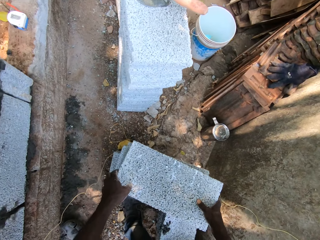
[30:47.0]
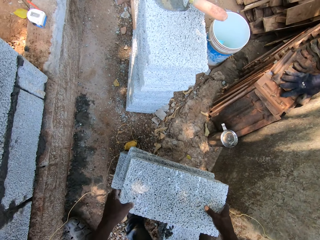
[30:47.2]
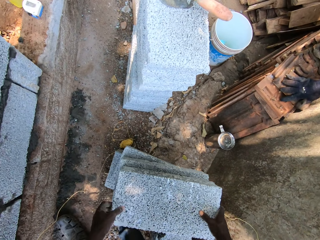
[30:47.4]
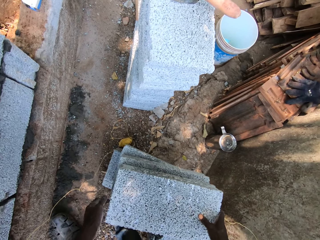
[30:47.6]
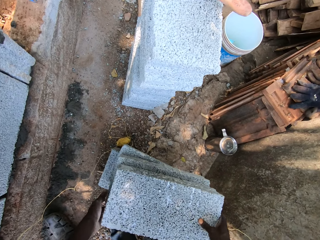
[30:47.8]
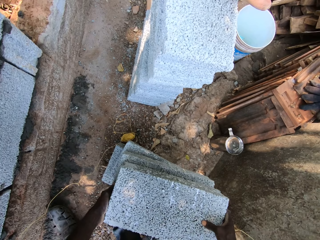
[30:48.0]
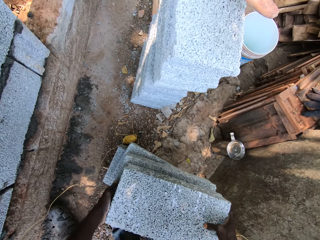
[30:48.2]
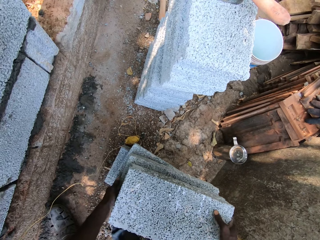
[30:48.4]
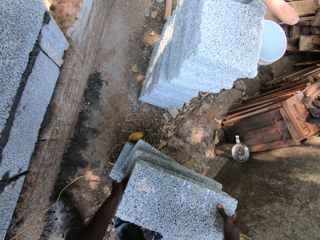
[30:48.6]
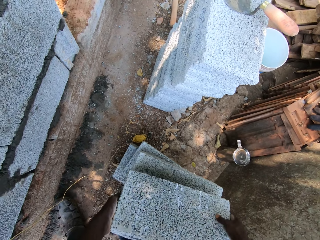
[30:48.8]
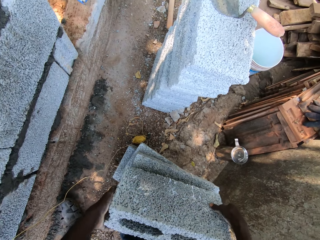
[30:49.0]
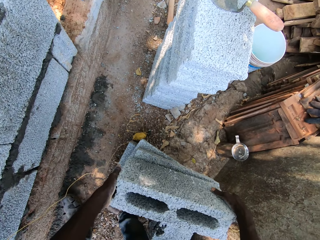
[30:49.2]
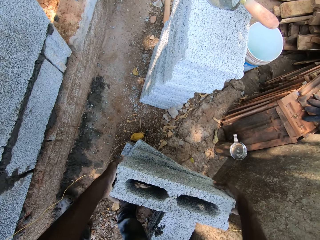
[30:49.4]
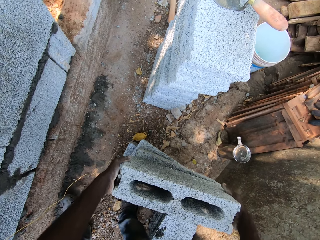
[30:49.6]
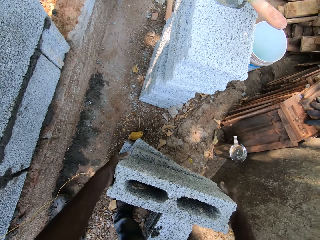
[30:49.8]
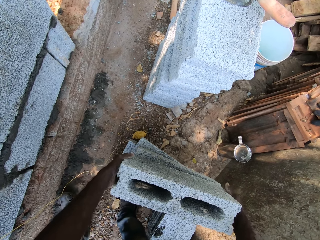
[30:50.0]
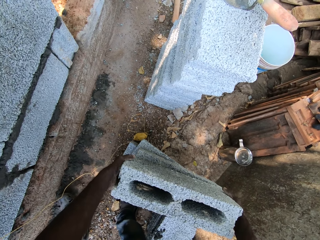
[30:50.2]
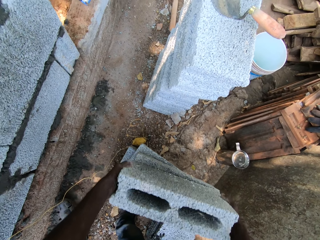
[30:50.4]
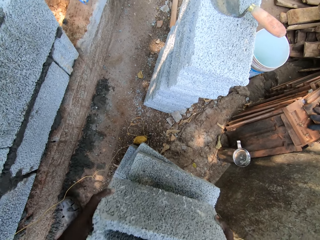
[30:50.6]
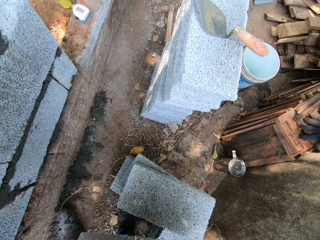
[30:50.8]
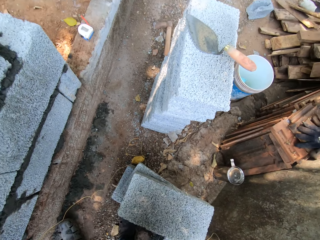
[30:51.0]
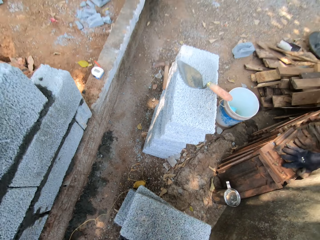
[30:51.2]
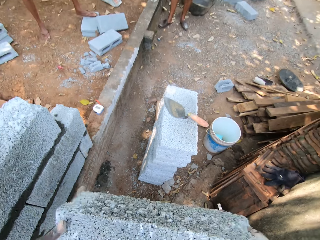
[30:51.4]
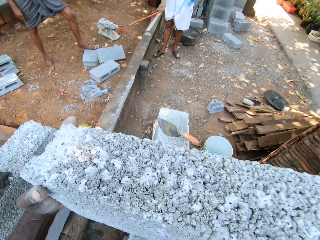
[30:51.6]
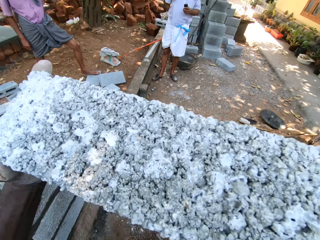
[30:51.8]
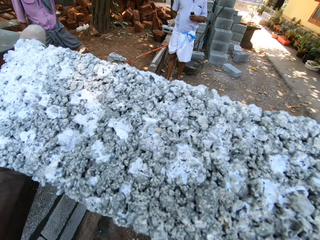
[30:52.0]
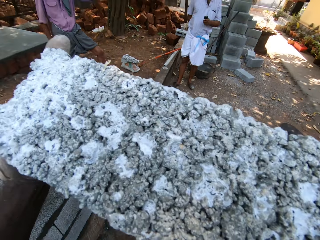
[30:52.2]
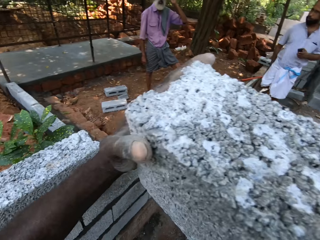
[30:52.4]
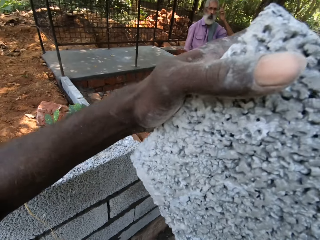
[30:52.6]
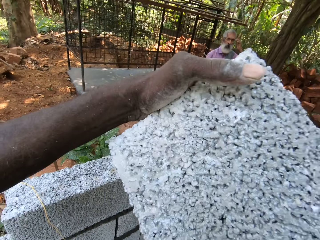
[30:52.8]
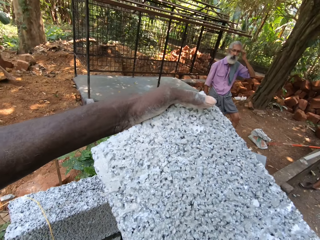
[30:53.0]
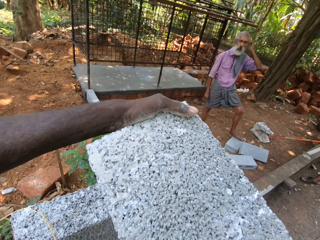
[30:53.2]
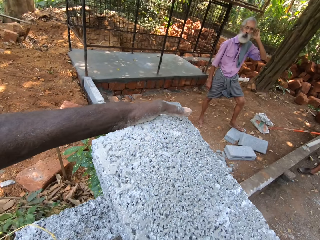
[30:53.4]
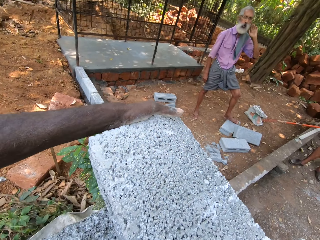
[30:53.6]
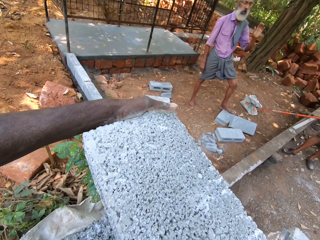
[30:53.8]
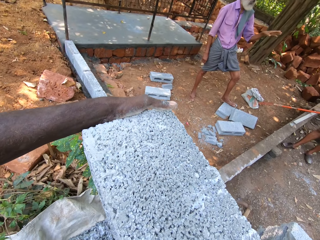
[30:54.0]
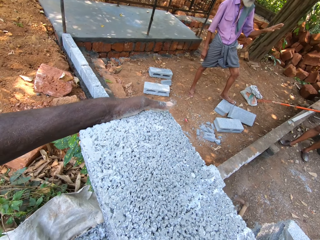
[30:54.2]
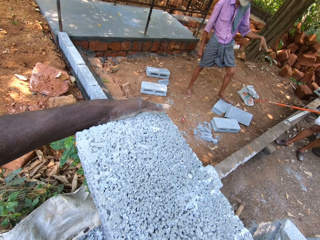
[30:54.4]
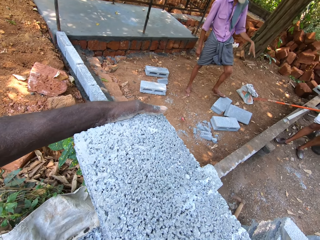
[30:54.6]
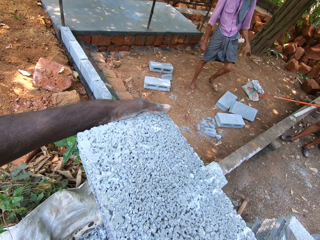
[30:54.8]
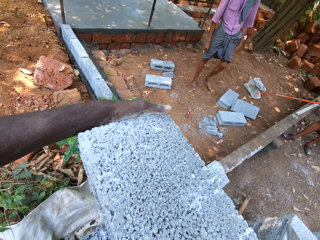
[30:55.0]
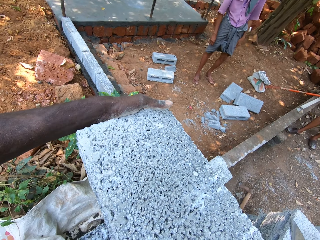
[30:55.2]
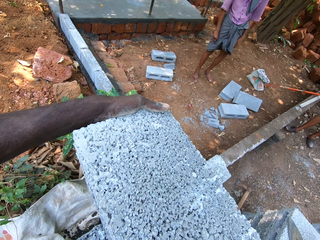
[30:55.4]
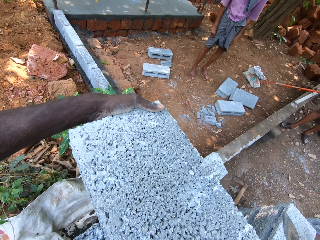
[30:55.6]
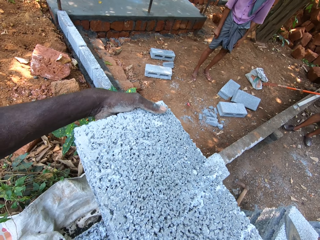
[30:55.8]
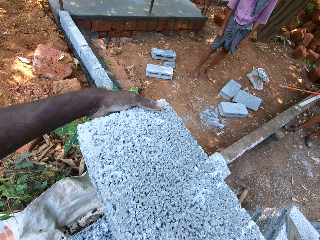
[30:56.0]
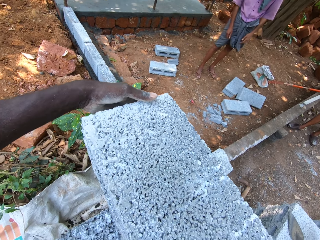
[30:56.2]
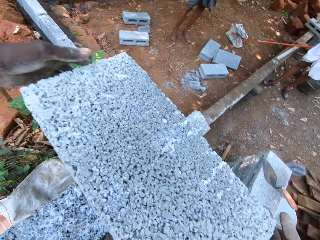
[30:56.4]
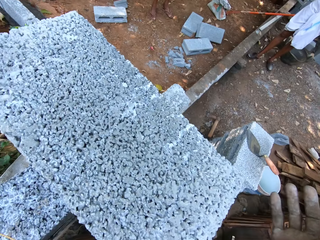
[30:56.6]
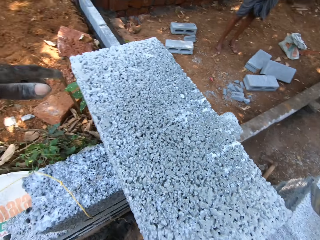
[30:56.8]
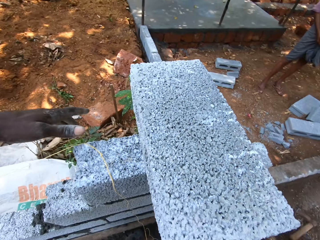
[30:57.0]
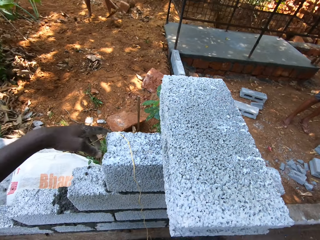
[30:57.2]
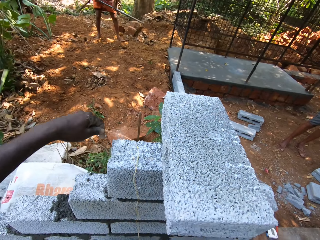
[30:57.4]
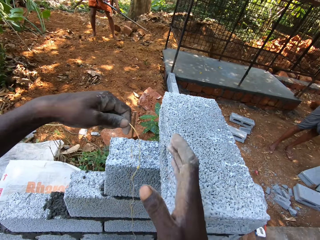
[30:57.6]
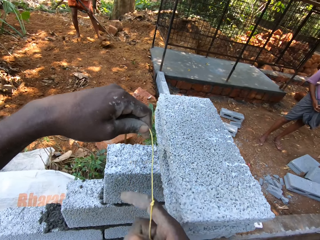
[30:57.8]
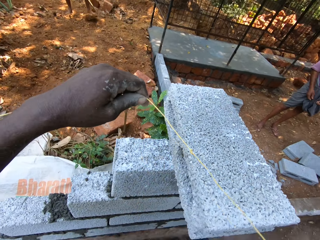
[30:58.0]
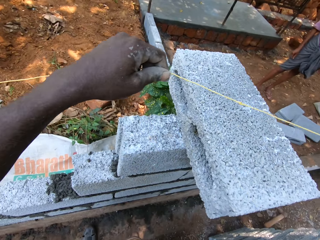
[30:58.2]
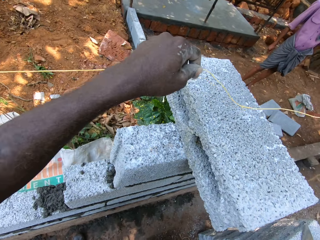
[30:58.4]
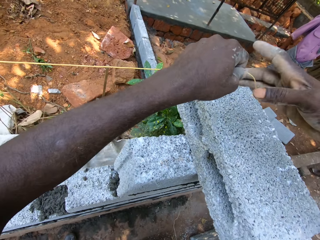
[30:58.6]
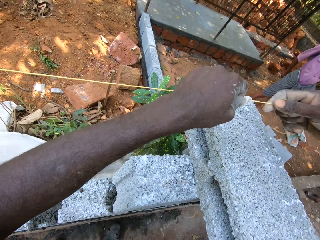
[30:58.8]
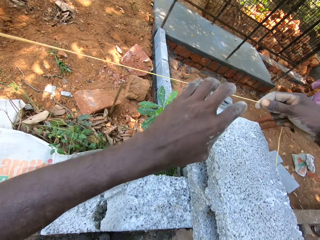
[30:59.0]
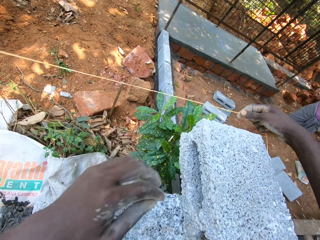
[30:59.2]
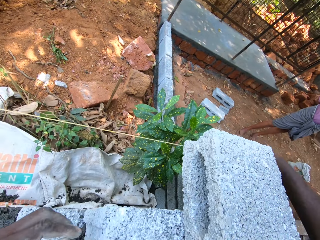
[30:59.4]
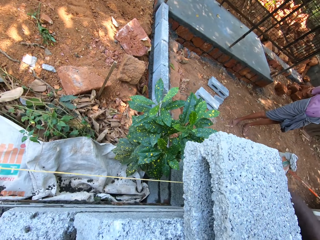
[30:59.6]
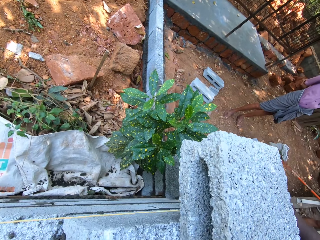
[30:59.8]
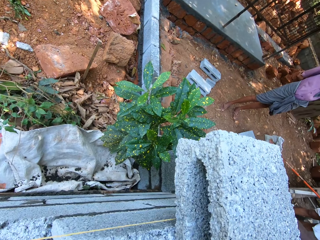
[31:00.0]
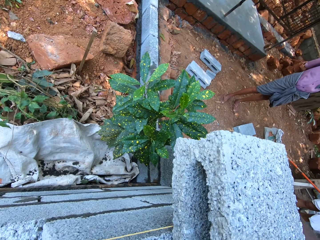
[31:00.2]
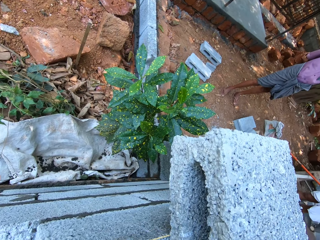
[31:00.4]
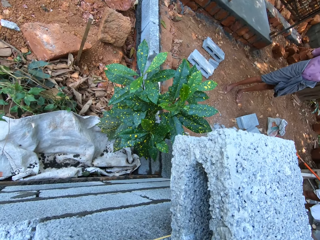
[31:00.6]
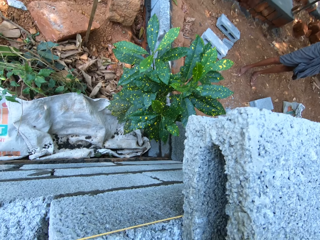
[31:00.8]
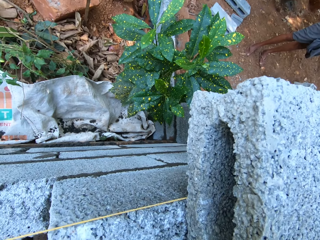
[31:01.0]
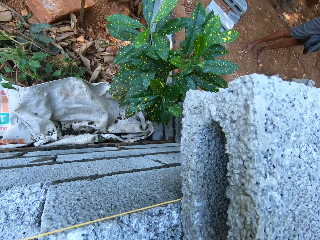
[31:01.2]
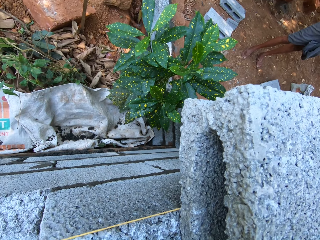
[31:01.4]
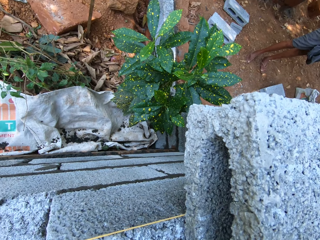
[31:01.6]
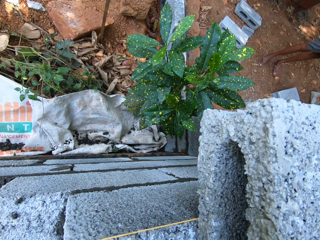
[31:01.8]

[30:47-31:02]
The camera wearer picks up a brick from the ground. He carries the brick from the pile of bricks with his hands. He places the brick on the fence with his hands. He takes the rope with his left hand. A man tills a land with a hoe. The camera wearer adjusts the rope with his hands. He measures the bricks with the rope.

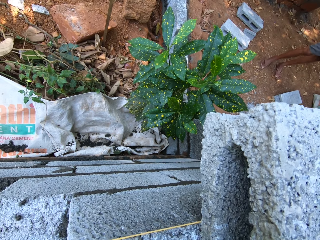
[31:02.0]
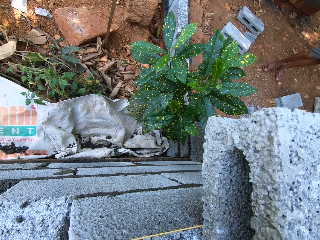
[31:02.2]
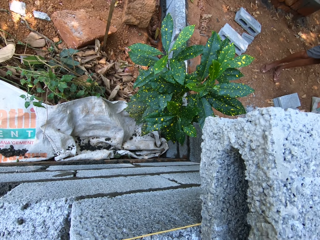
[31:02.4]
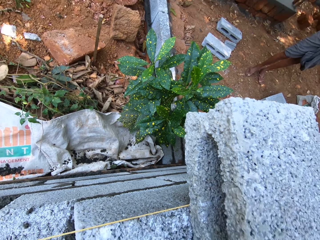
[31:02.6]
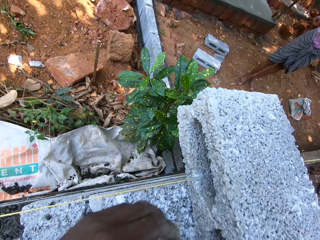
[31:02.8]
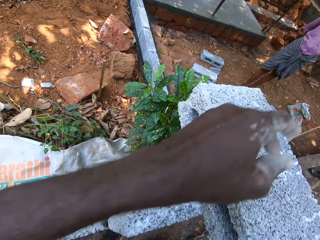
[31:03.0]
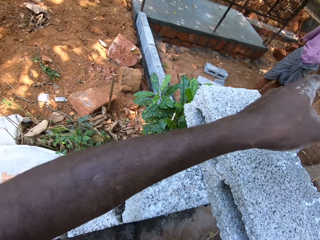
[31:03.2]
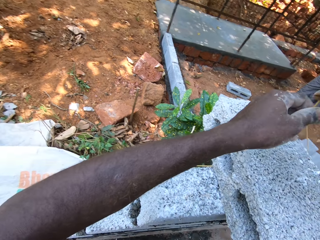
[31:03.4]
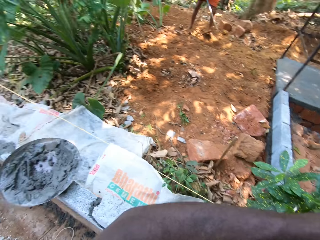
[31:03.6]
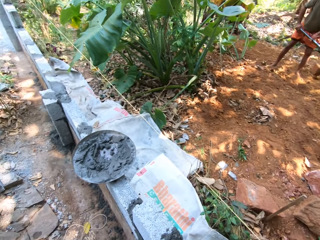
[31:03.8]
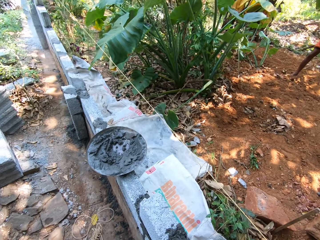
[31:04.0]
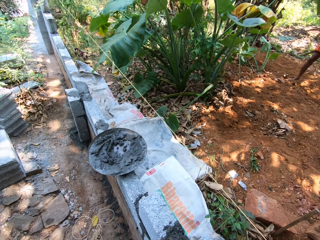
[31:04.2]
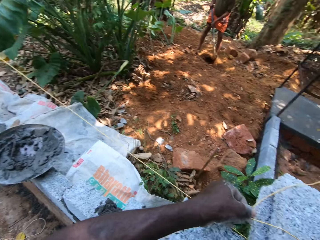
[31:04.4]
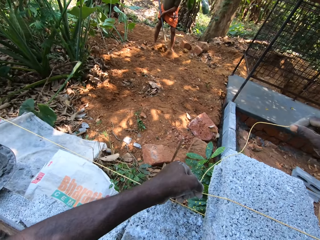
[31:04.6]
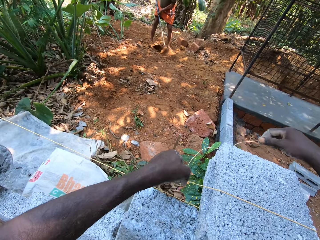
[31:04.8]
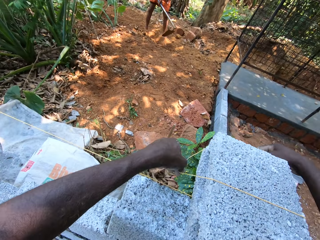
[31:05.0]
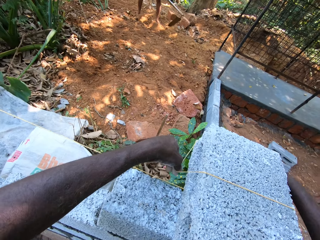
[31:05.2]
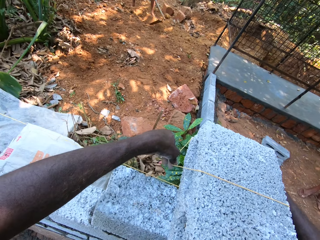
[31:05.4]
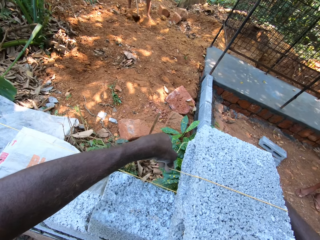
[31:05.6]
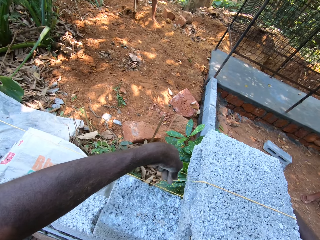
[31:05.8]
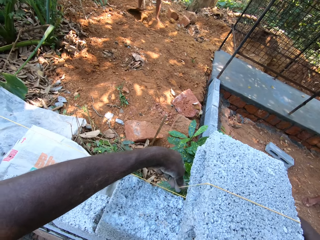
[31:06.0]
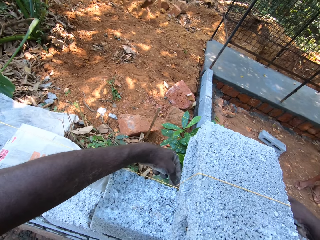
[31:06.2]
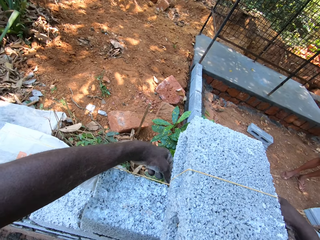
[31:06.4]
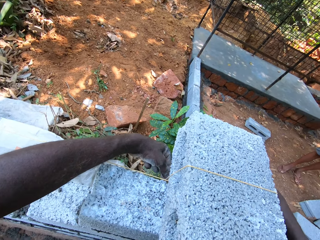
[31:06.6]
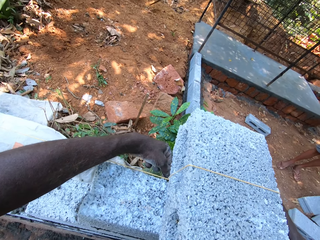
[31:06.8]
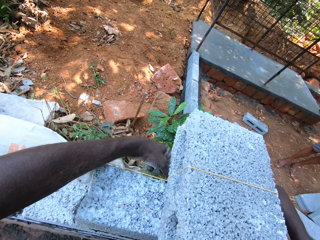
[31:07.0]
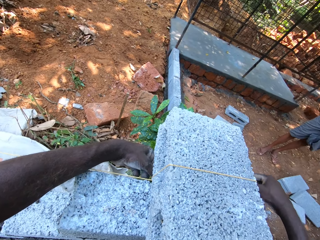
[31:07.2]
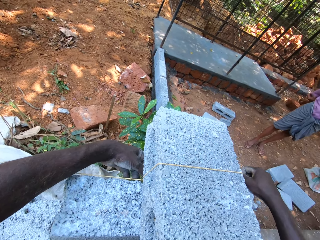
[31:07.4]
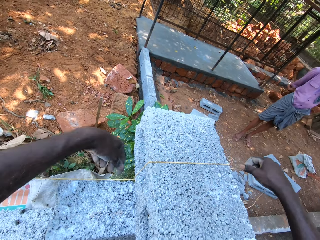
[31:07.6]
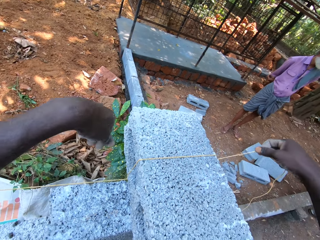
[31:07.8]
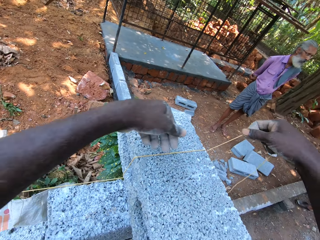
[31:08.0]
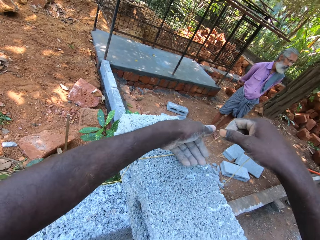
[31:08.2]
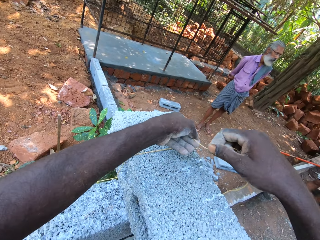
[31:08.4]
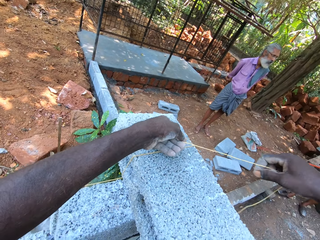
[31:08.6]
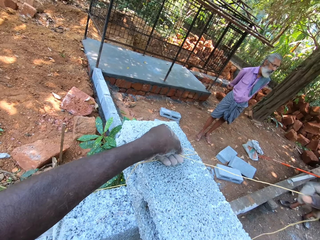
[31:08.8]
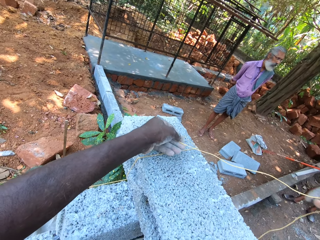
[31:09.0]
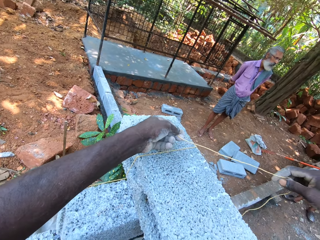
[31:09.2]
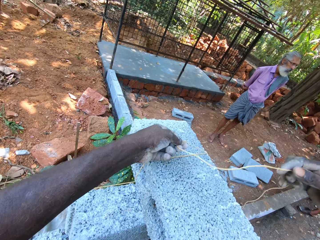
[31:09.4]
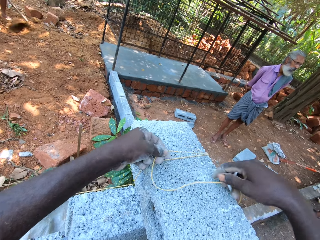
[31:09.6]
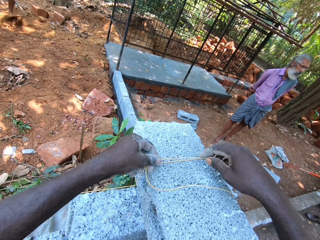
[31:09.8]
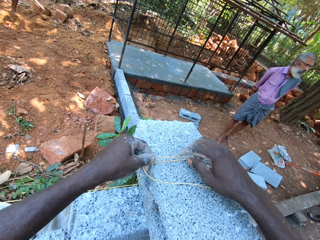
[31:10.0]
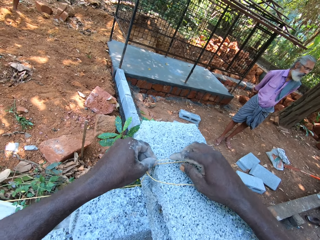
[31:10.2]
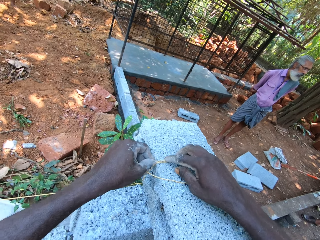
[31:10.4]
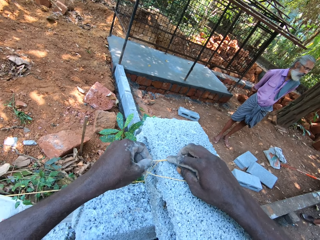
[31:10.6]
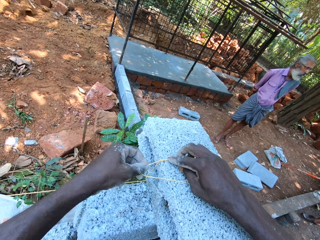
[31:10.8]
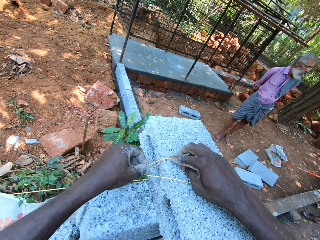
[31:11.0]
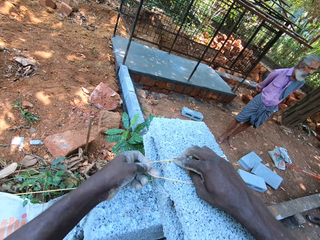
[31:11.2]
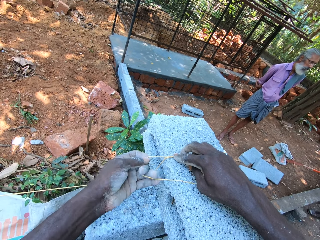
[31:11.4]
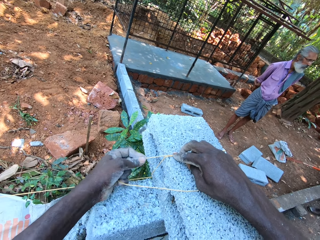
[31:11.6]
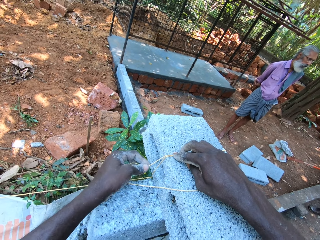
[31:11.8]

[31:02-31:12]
The camera wearer wraps the rope around the brick with his hands. The man tills the land with the hoe in his hands. The camera wearer ties the rope on the brick.
